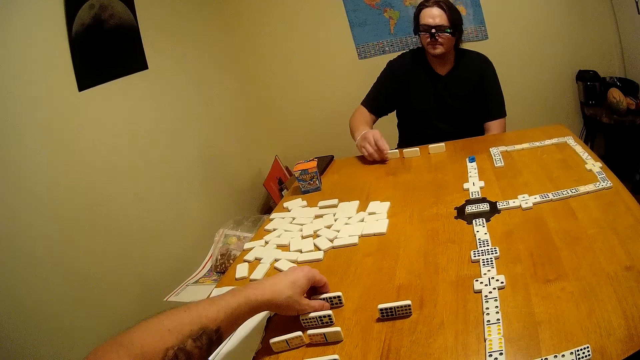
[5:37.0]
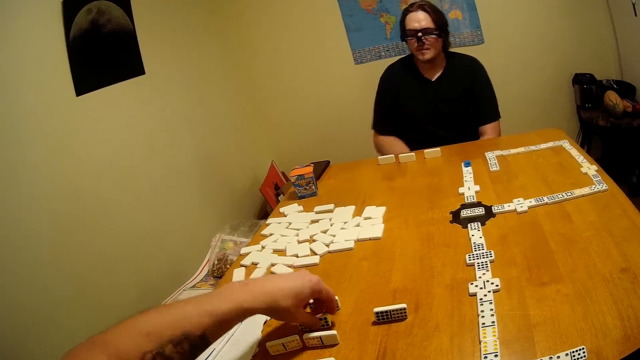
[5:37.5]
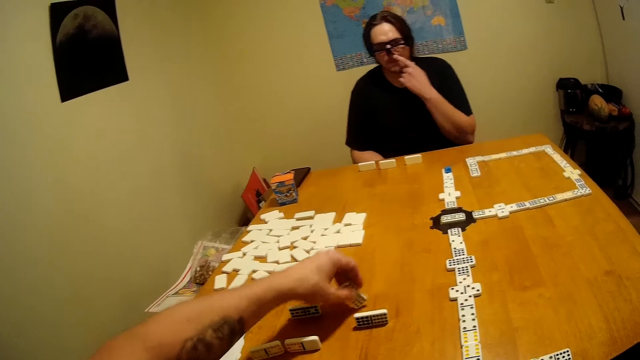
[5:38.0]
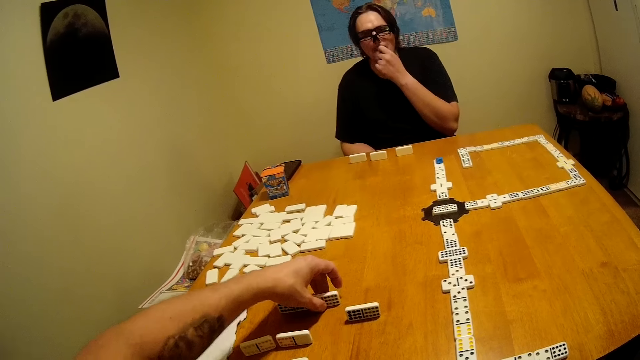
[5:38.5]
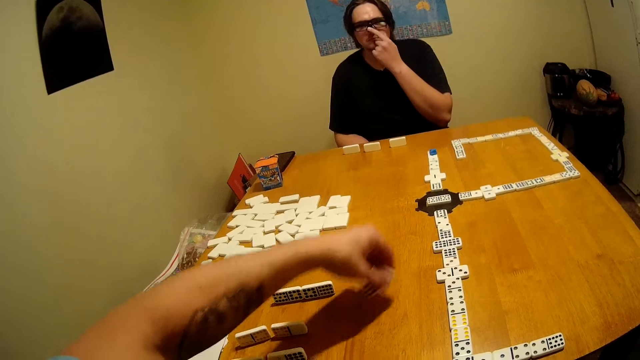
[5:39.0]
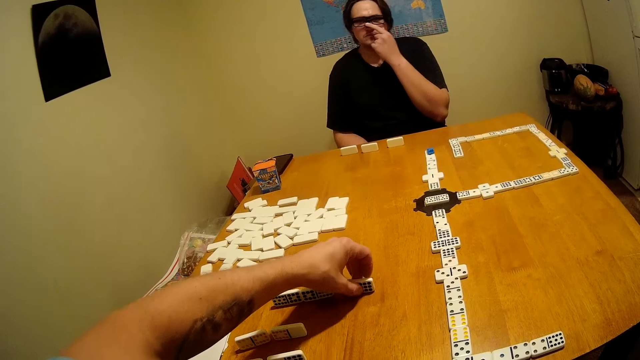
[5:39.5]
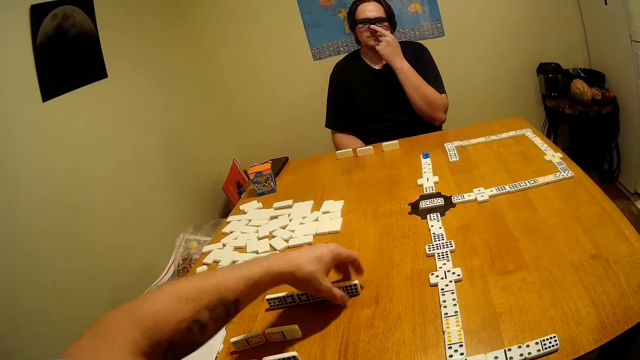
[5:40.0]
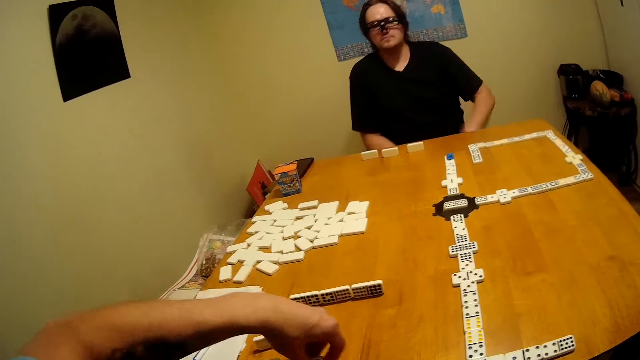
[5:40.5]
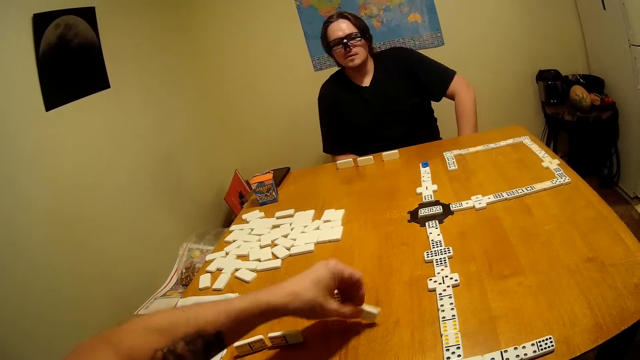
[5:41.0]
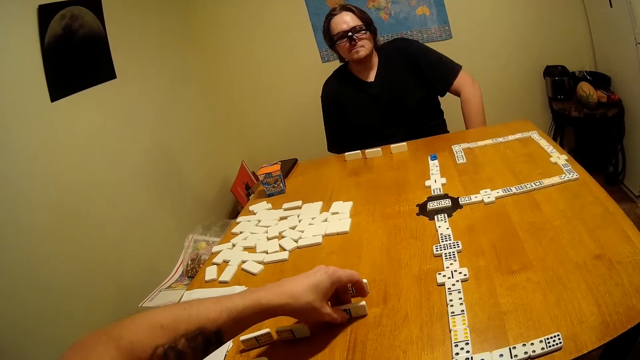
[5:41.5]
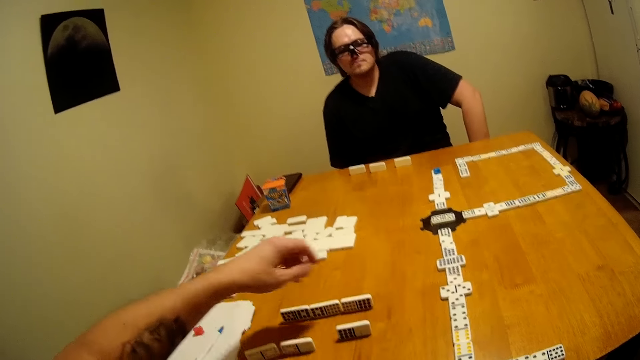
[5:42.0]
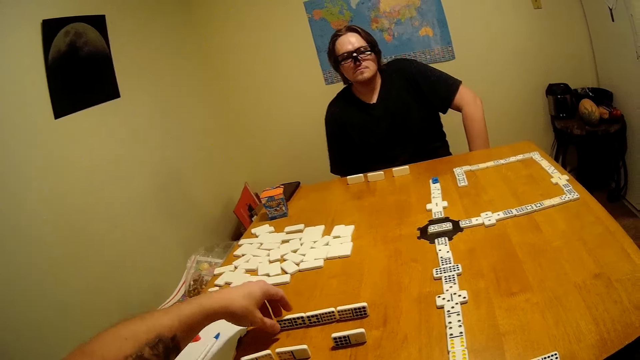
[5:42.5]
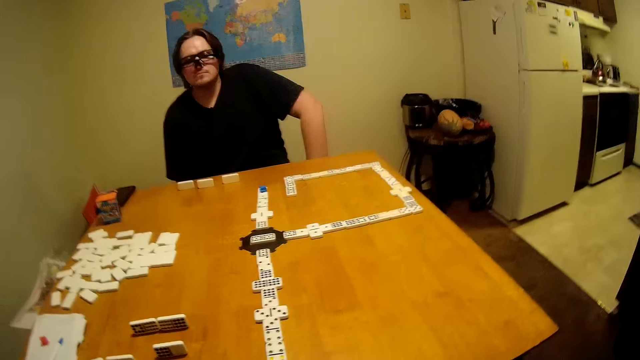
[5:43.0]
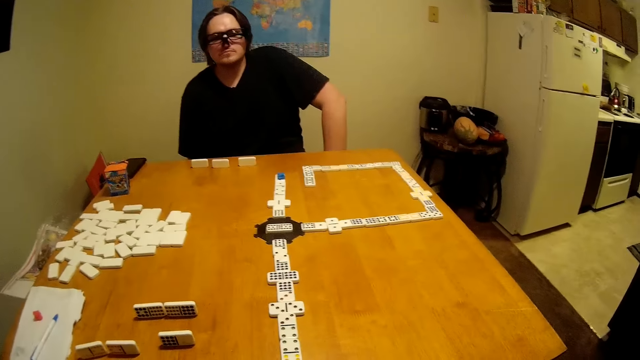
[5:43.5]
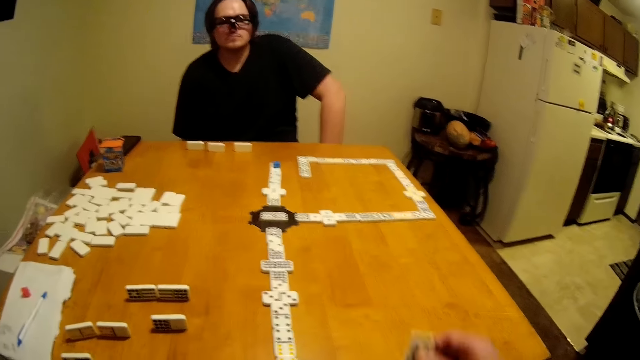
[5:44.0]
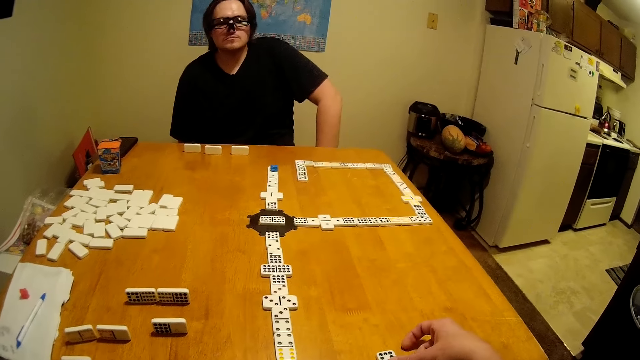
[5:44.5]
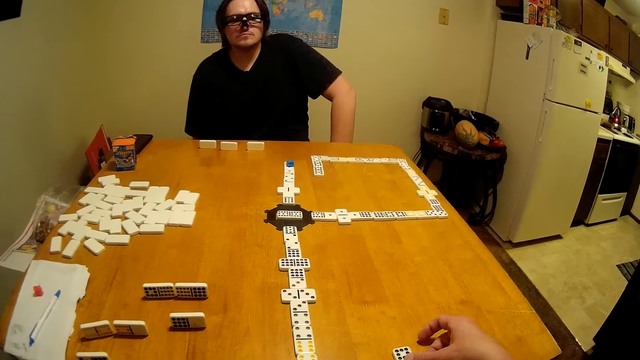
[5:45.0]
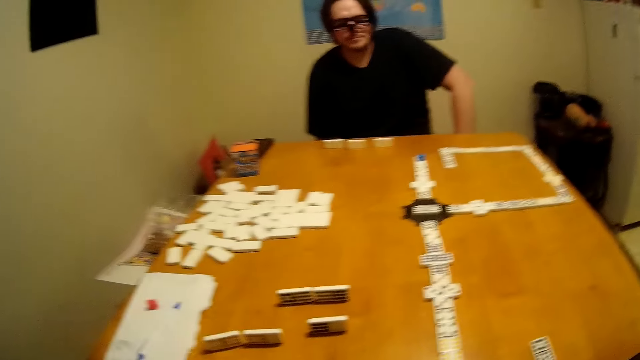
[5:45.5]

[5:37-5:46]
The camera wearer turns a game piece. A man hits the game piece. The camera wearer takes the game piece. The man touches his nose. The camera wearer places the scrabble on the table. They pick the game piece and turn the game piece. The man adjusts his glasses. The camera wearer drops the game piece. They pick the game piece and drop the game piece. They pick the game piece and drop the game piece.

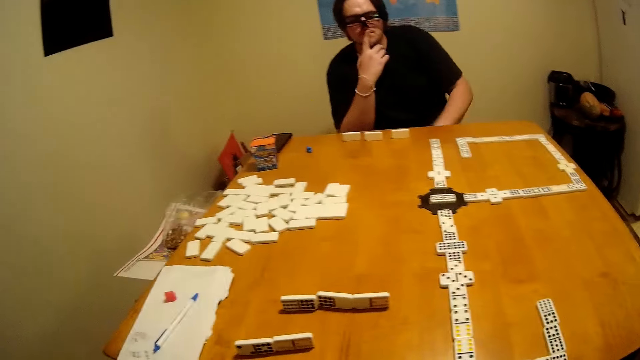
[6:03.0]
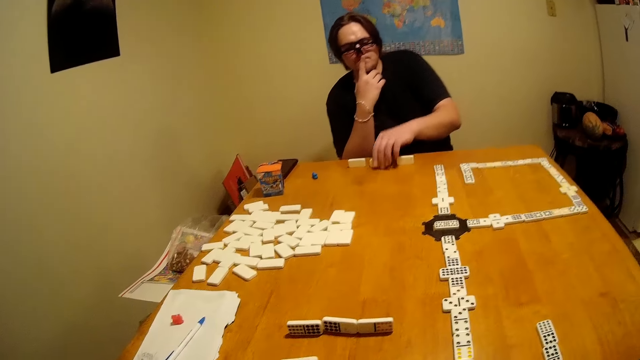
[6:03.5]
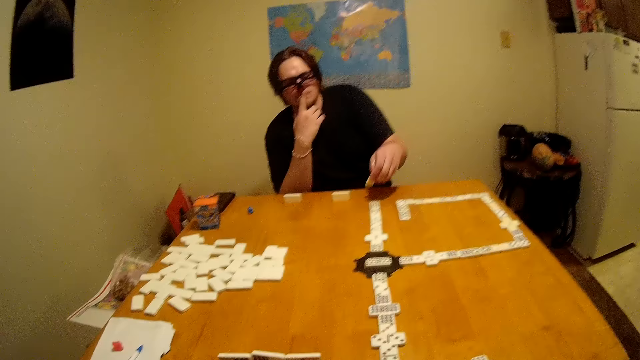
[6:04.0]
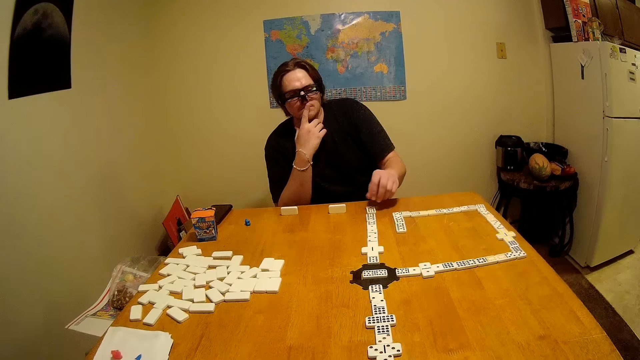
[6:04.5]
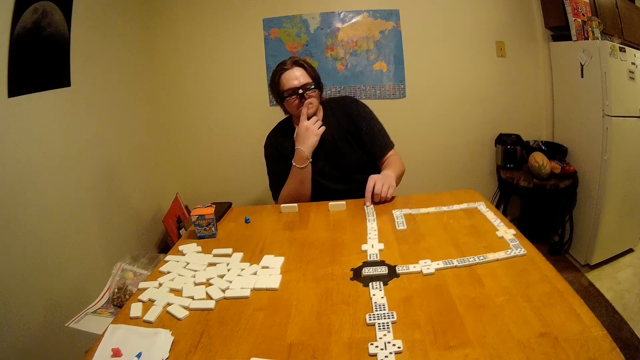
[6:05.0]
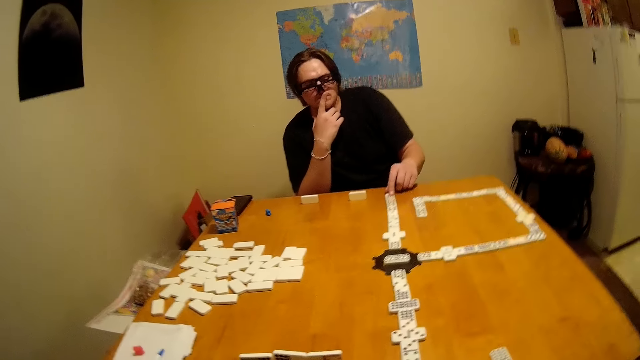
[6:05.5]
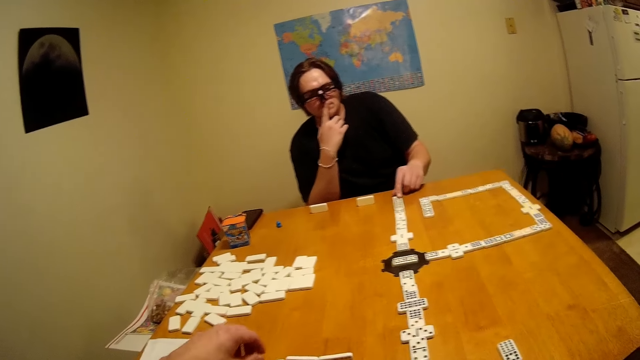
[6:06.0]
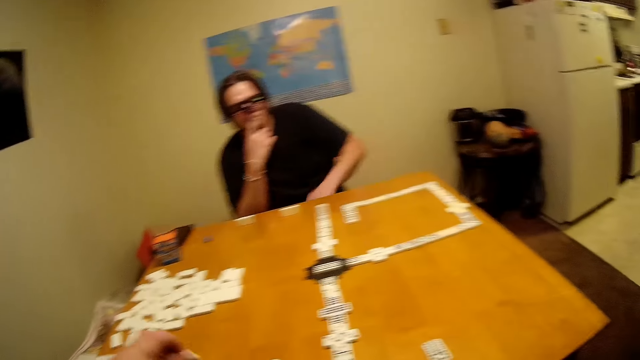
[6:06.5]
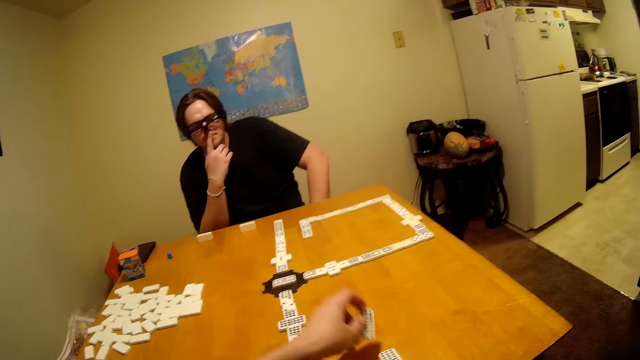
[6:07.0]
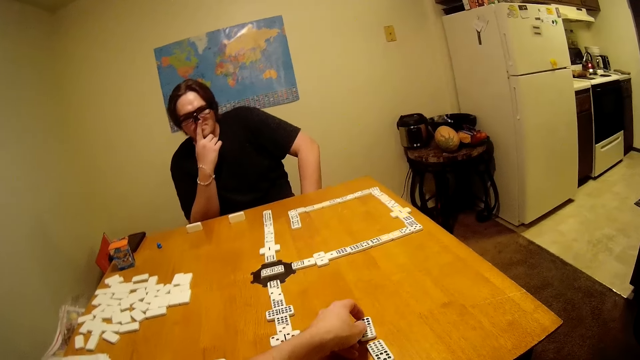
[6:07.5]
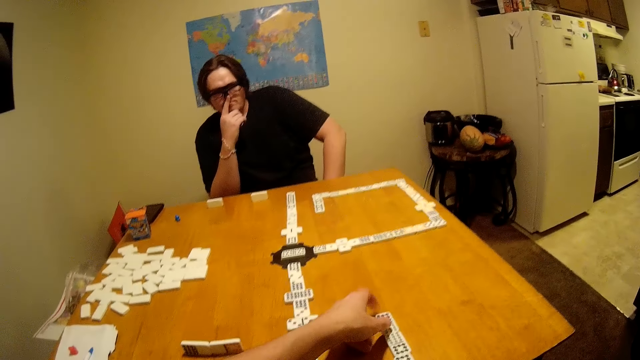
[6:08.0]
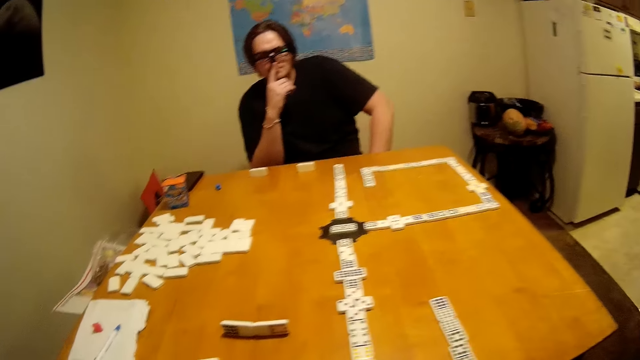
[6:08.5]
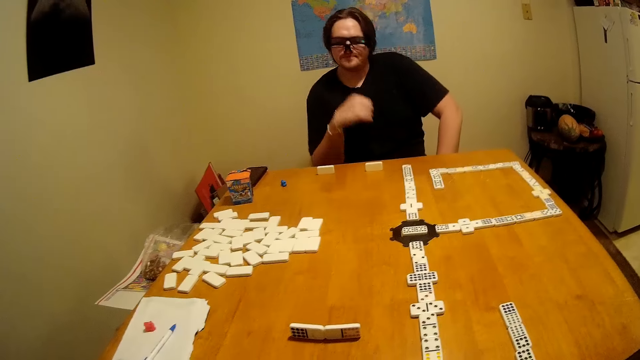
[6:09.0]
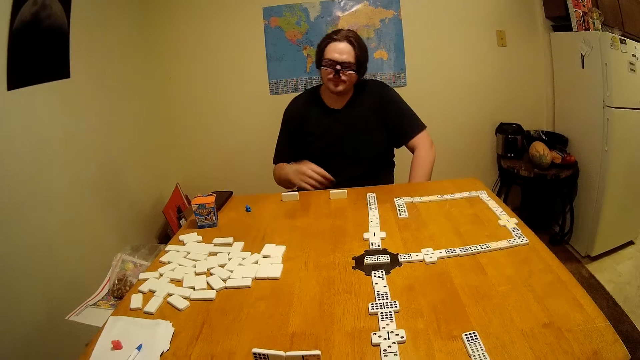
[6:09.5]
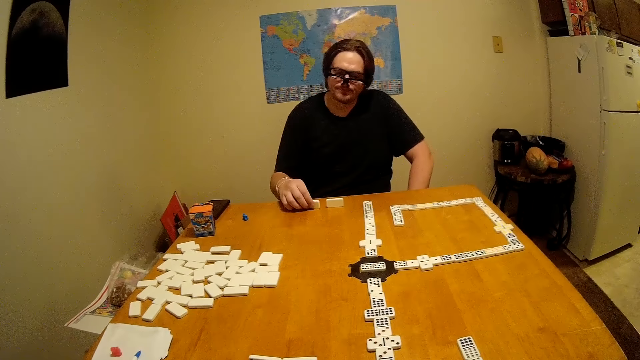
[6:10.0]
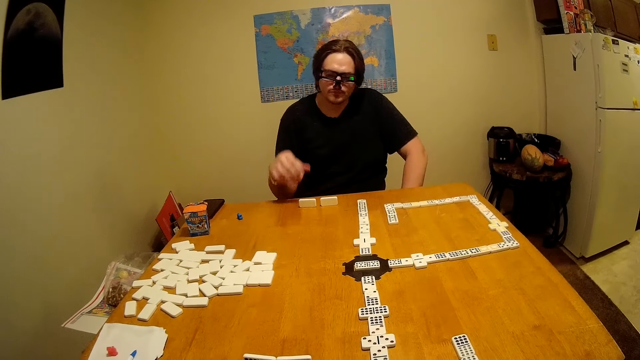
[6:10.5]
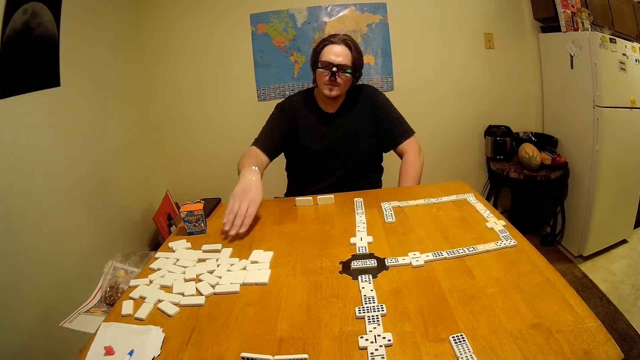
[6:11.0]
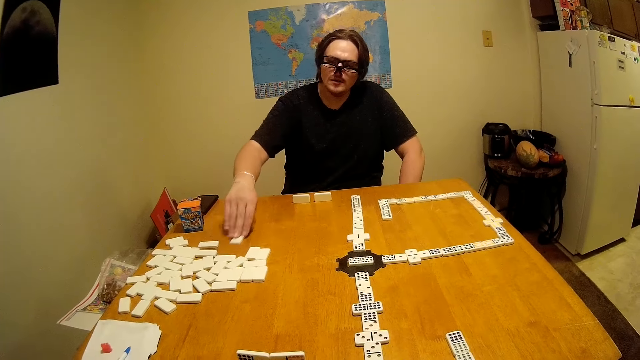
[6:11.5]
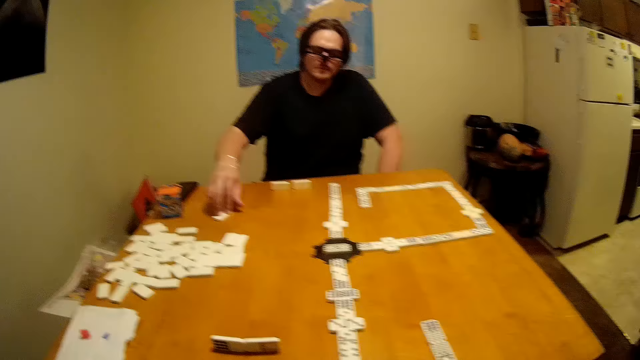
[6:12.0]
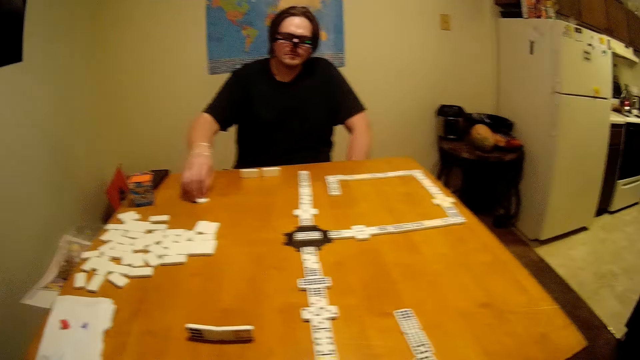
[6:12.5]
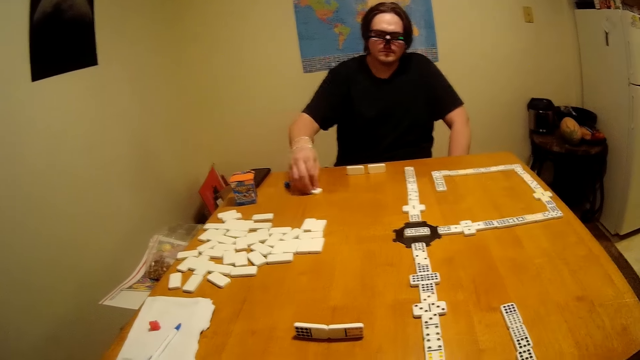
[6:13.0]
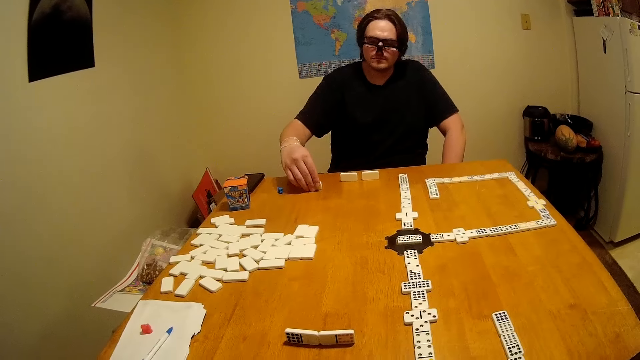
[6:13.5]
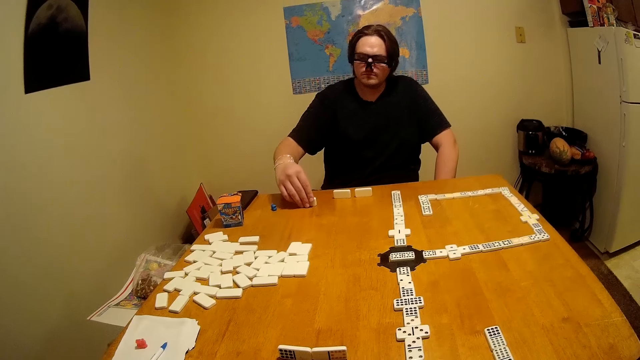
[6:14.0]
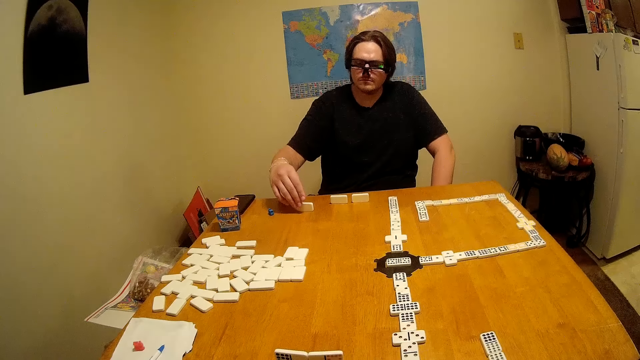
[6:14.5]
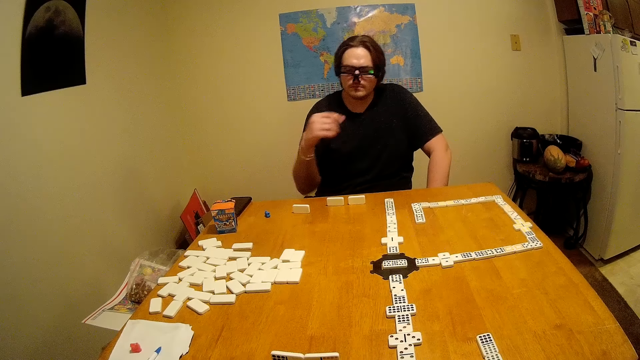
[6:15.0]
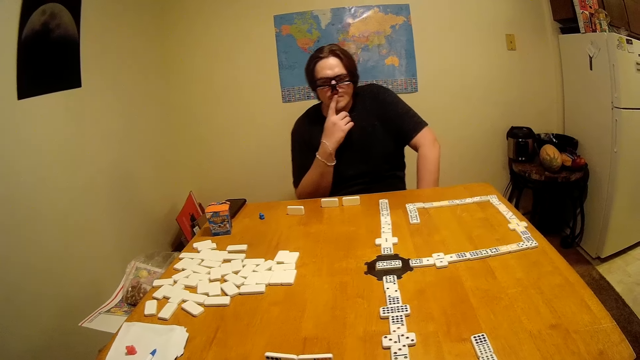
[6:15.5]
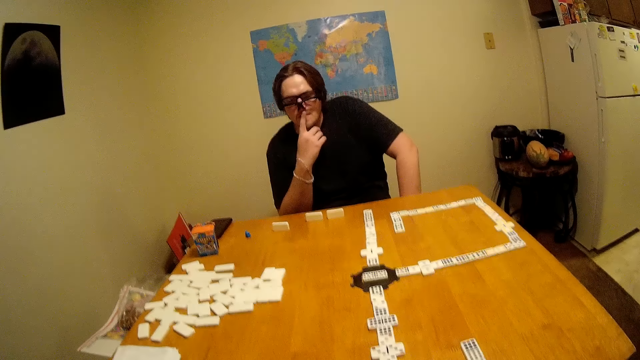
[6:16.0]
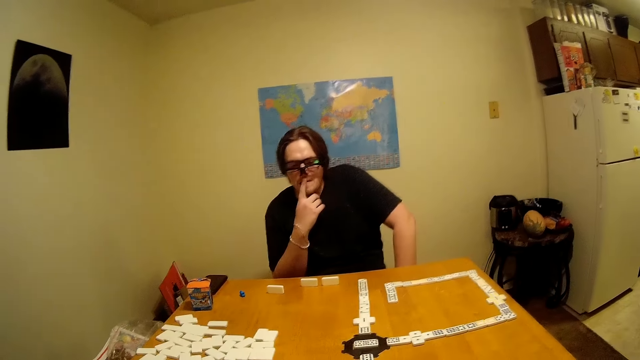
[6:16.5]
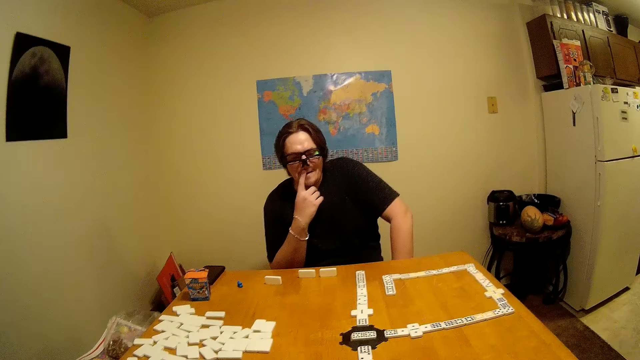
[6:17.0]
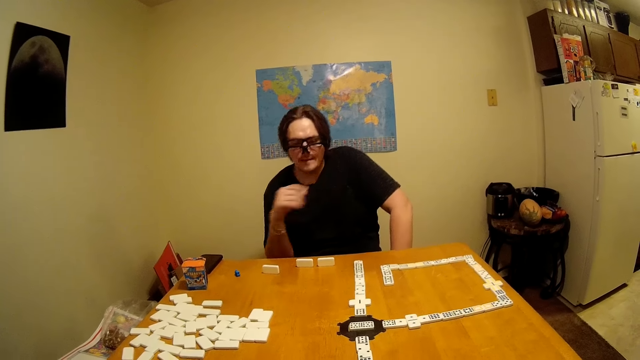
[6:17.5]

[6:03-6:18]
A man picks a scrabble or game piece. The man places the scrabble on the table and moves the game piece. The camera wearer picks the game piece and places the scrabble on the table. The man moves the scrabble on the table. The man moves the game piece, picks the scrabble, raises the game piece, places the scrabble on the table and touches the mouth.
